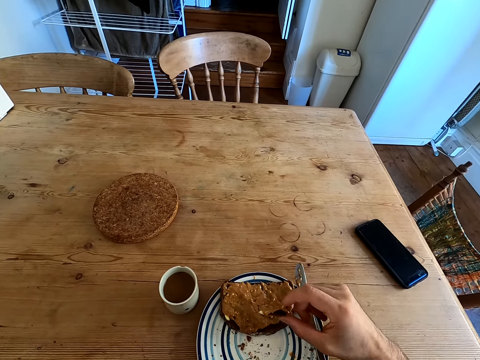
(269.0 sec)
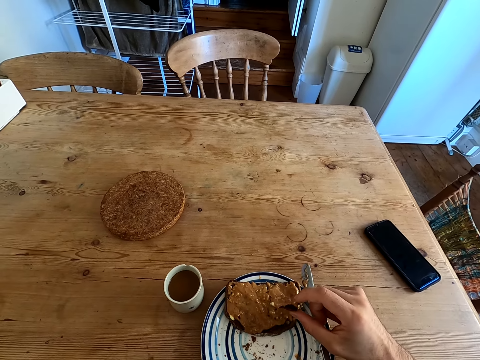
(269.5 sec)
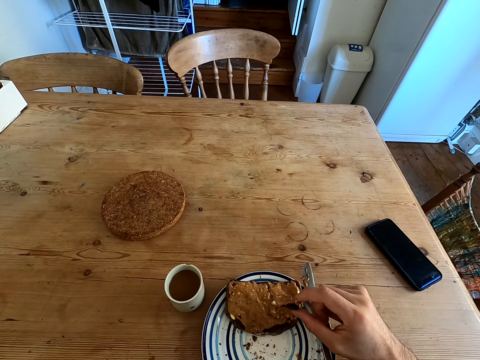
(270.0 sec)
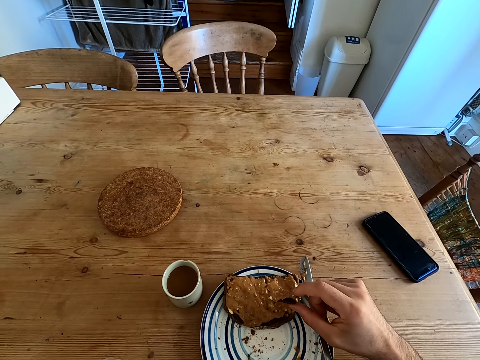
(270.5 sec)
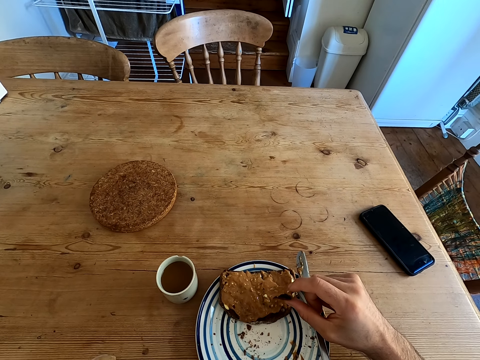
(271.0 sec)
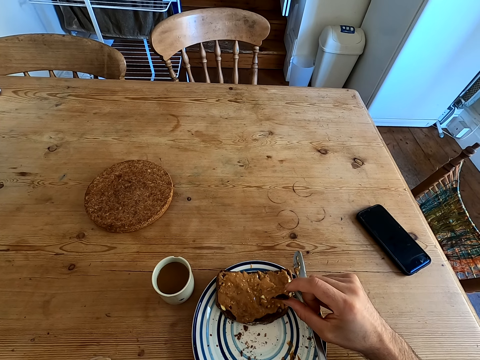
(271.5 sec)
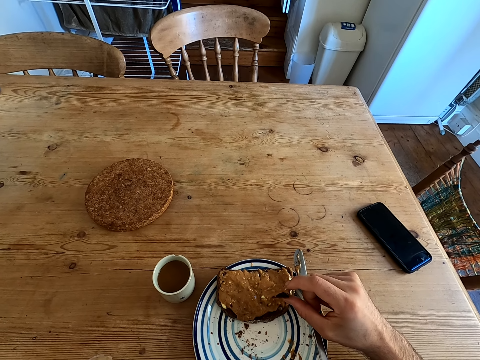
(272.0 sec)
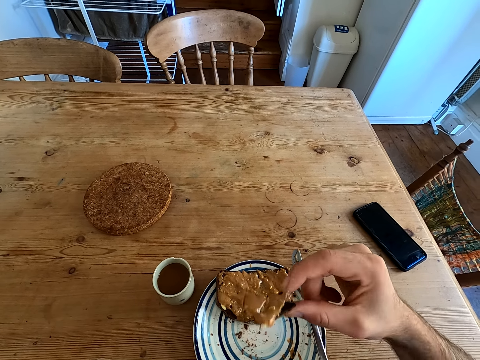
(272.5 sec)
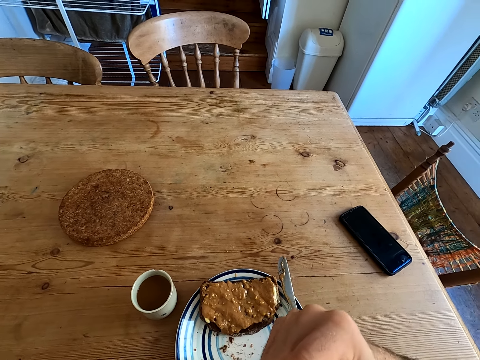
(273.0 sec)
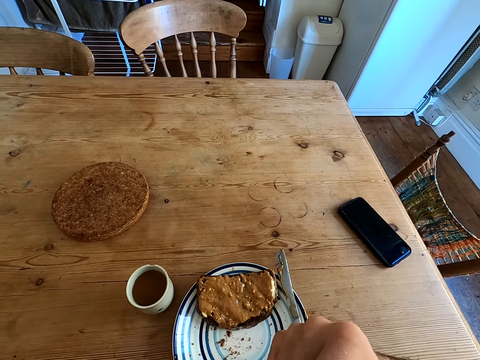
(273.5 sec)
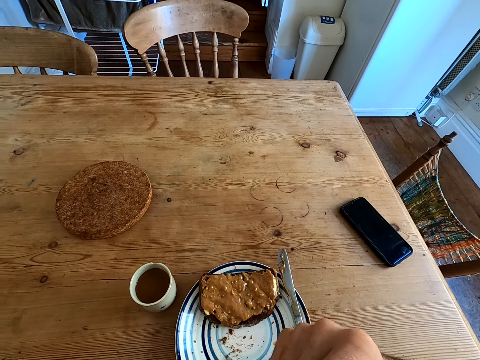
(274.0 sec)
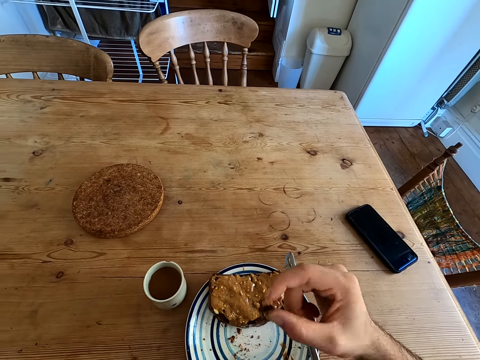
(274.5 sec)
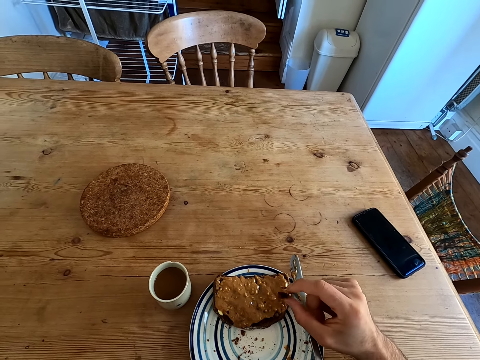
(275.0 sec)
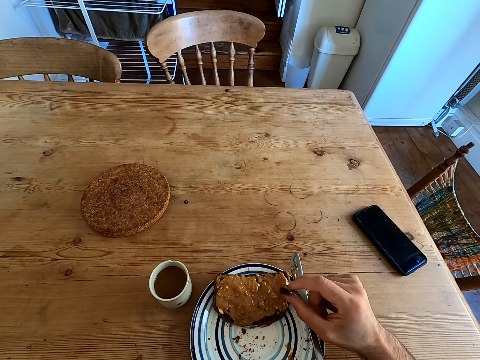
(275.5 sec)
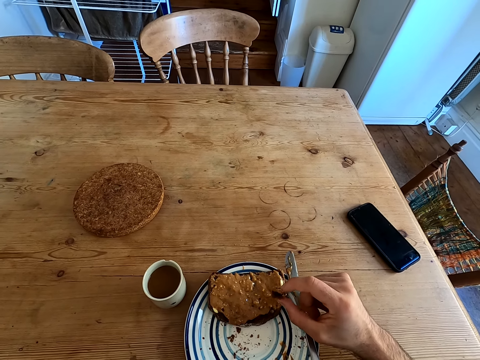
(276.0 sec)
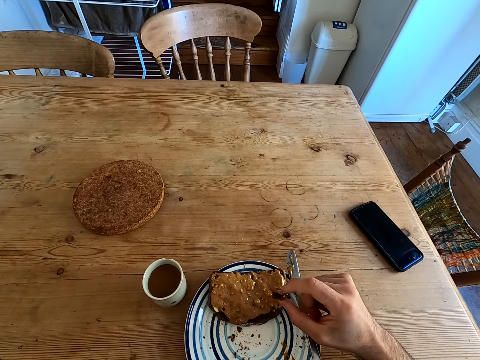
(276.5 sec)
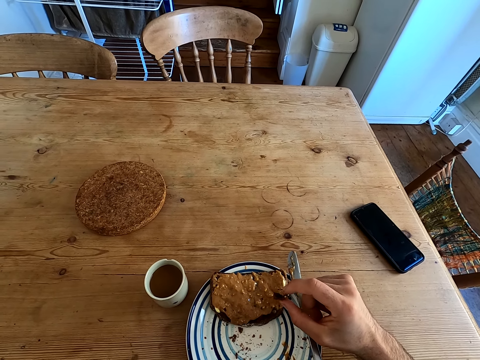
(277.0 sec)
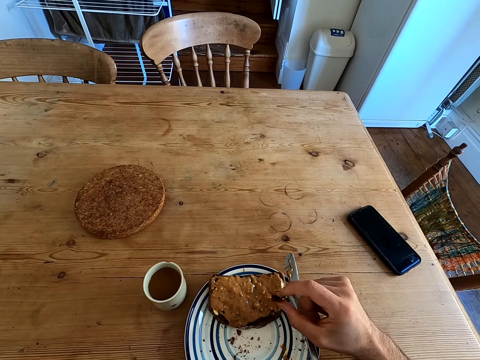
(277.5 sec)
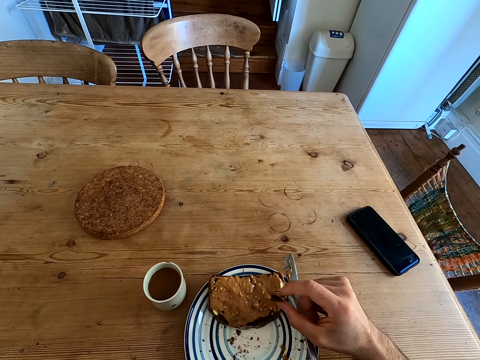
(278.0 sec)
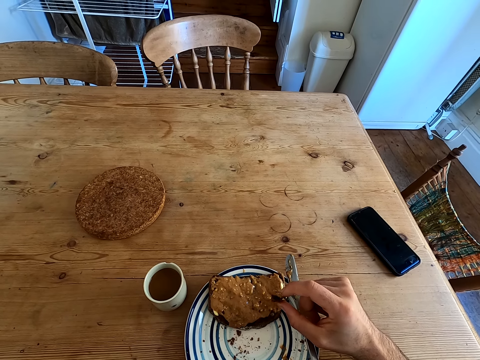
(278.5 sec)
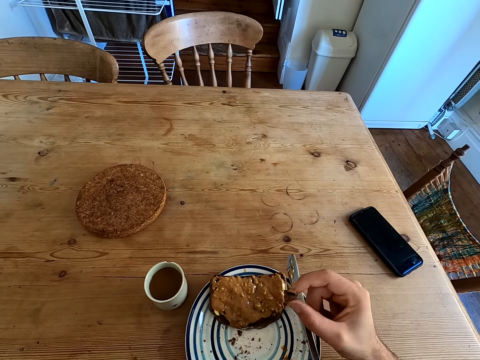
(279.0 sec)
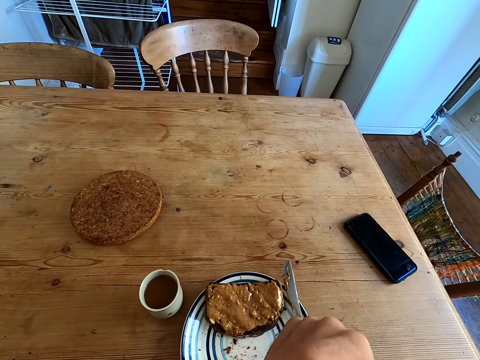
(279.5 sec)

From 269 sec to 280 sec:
The camera wearer puts the hand on the plate. They eat the bread. They rest the hand on the table.

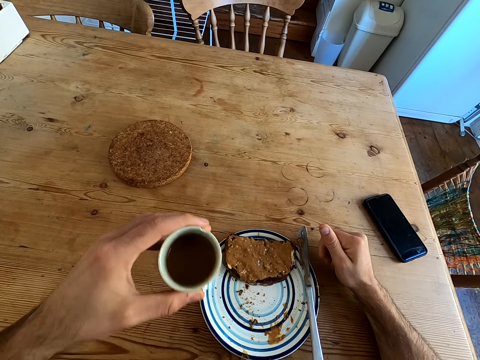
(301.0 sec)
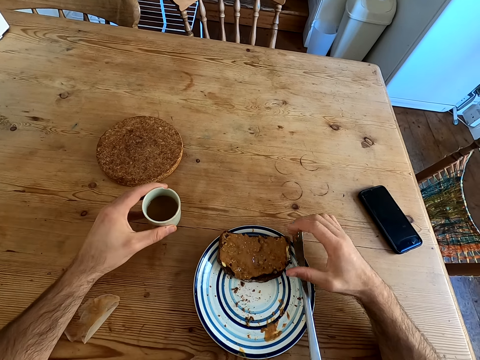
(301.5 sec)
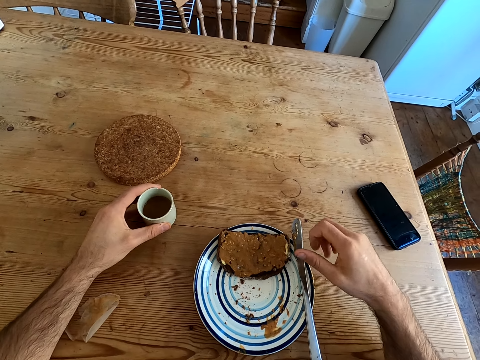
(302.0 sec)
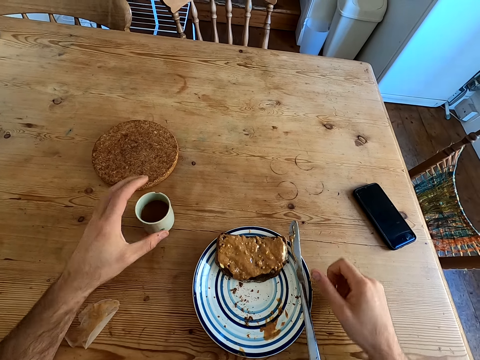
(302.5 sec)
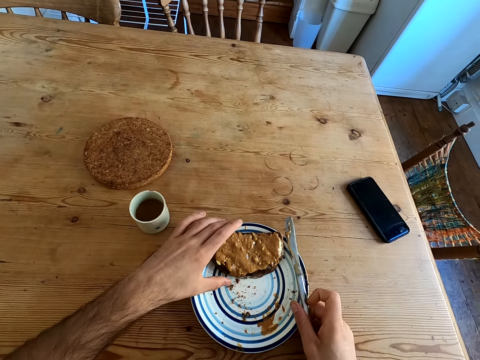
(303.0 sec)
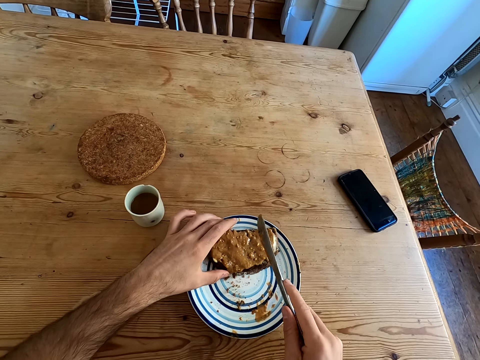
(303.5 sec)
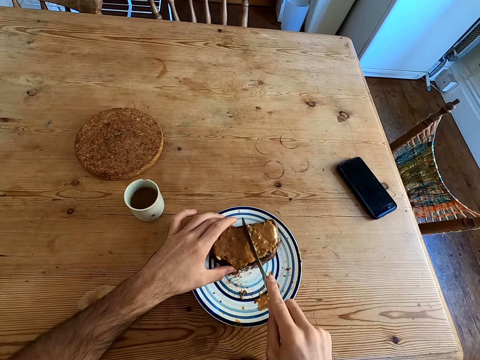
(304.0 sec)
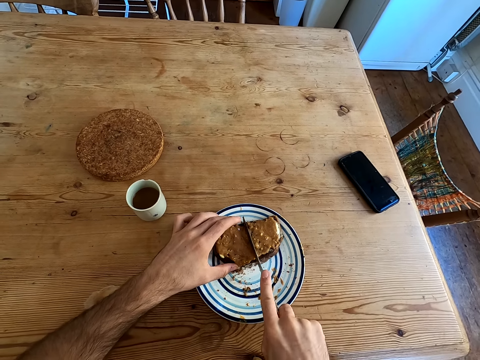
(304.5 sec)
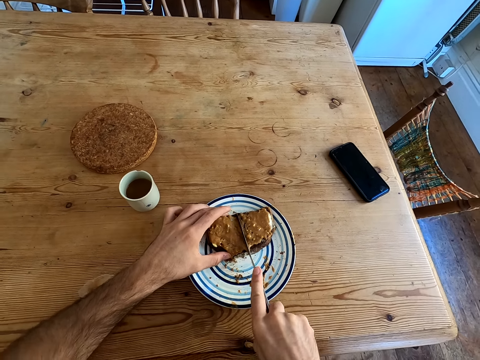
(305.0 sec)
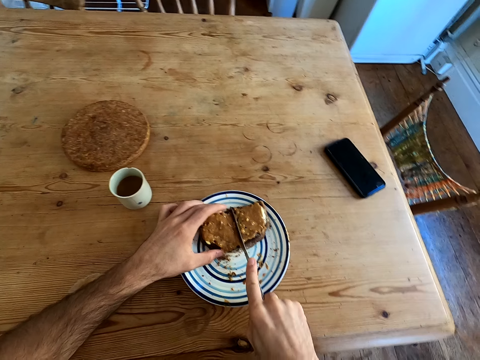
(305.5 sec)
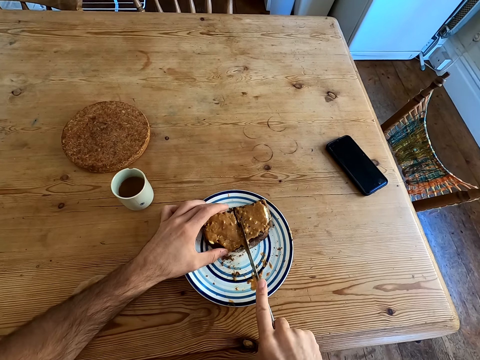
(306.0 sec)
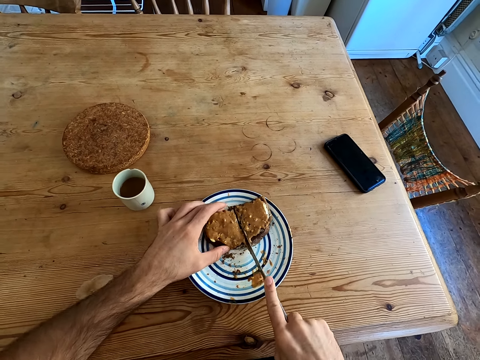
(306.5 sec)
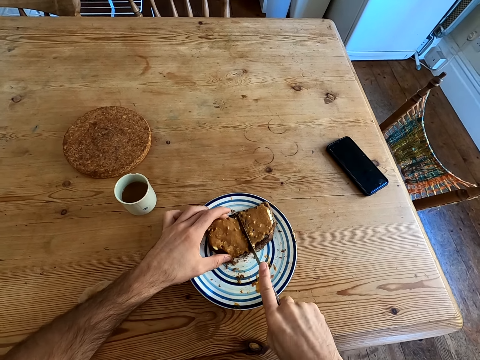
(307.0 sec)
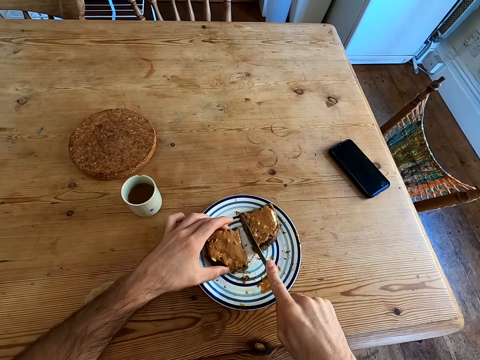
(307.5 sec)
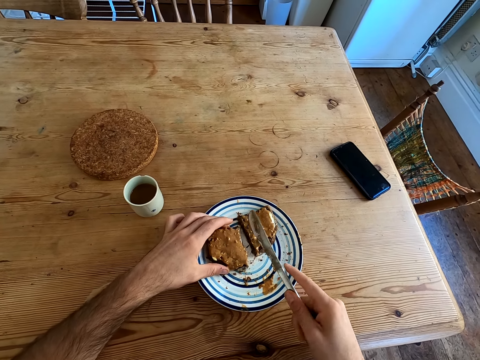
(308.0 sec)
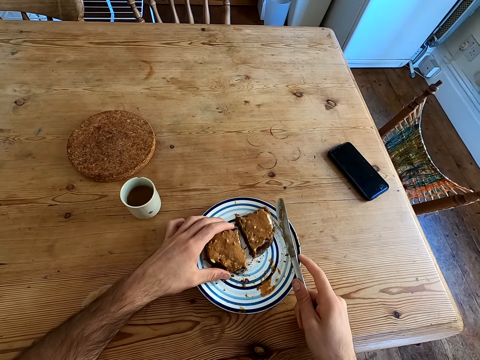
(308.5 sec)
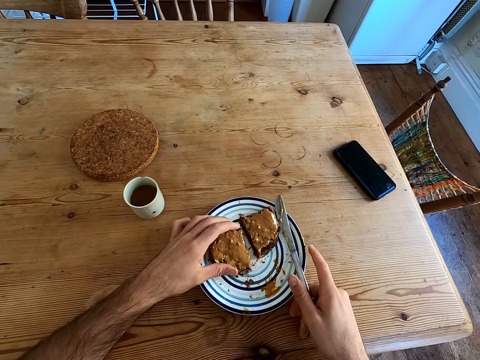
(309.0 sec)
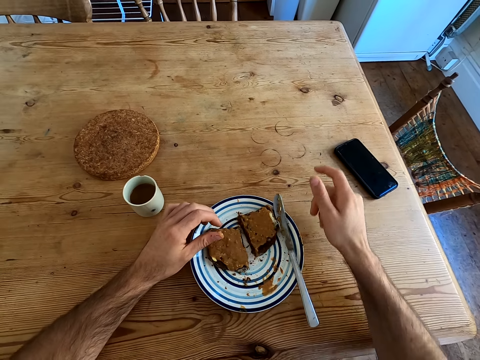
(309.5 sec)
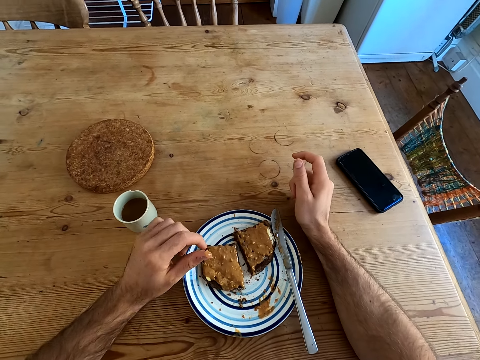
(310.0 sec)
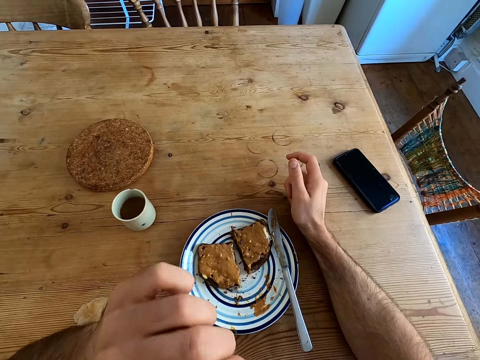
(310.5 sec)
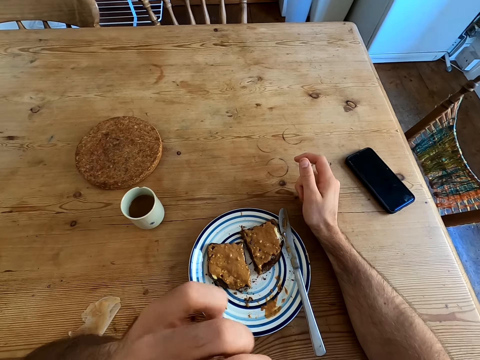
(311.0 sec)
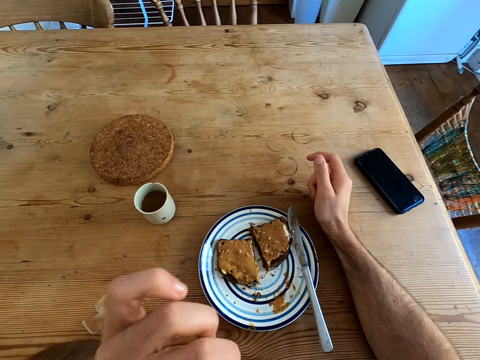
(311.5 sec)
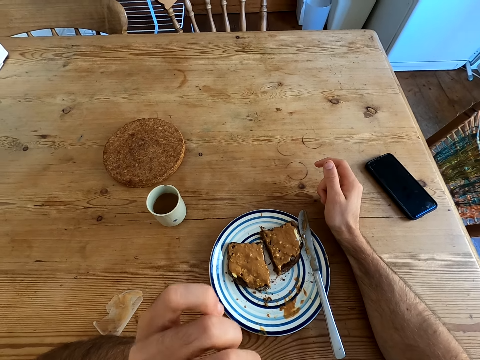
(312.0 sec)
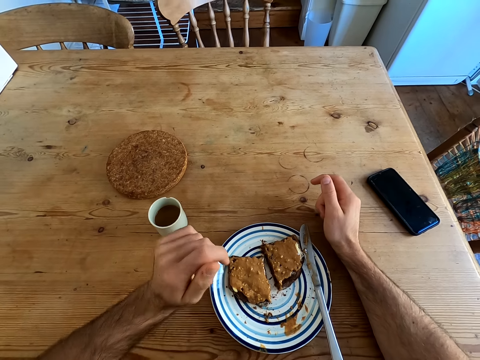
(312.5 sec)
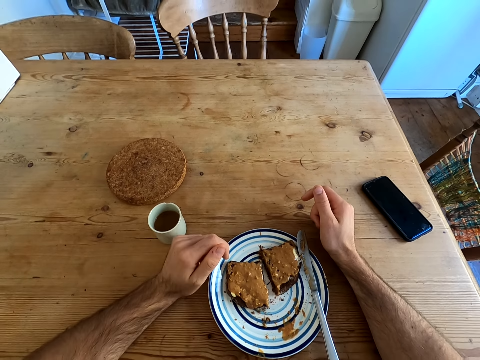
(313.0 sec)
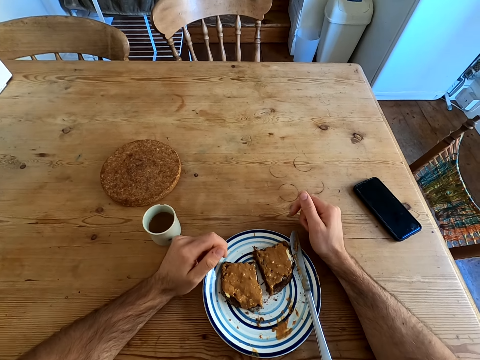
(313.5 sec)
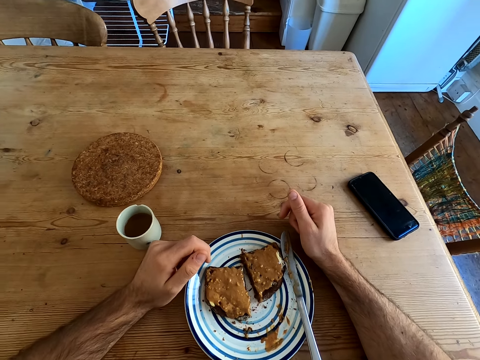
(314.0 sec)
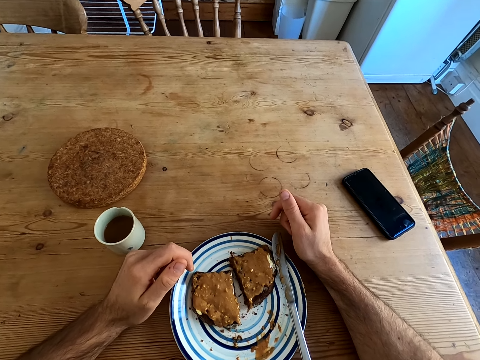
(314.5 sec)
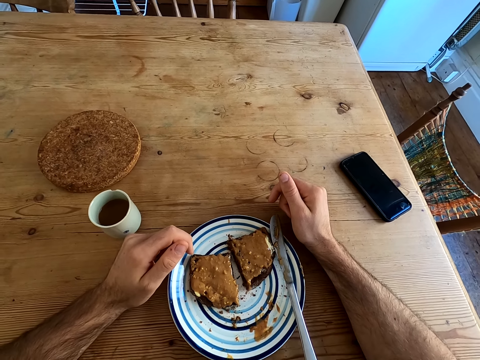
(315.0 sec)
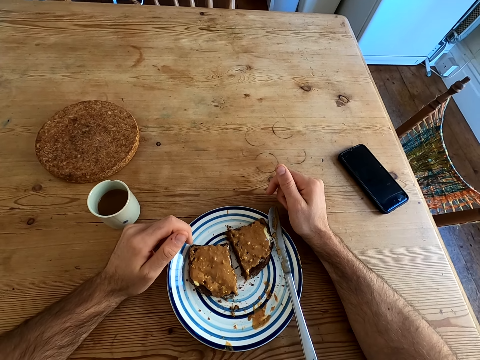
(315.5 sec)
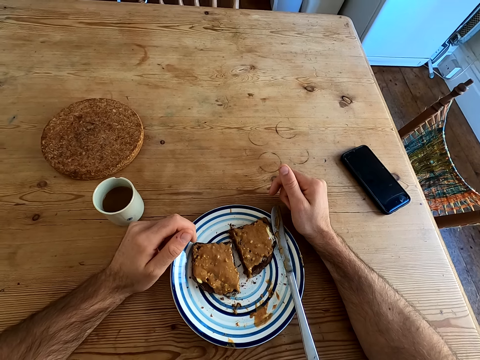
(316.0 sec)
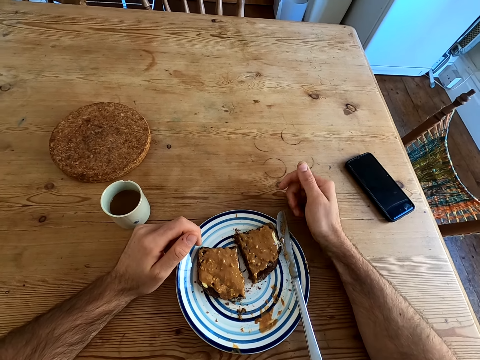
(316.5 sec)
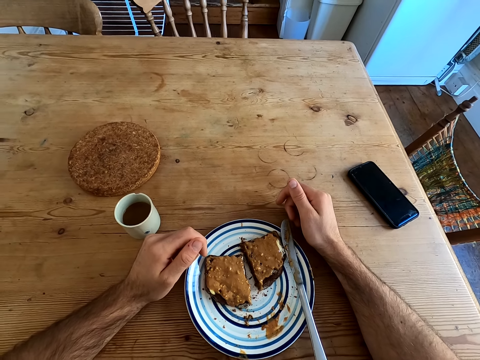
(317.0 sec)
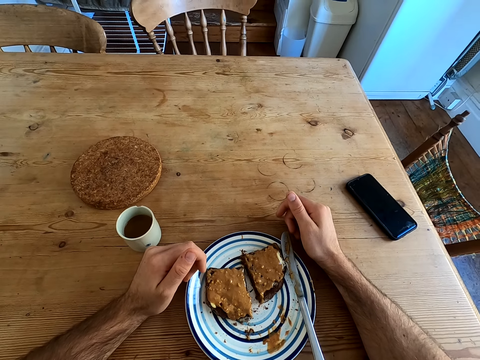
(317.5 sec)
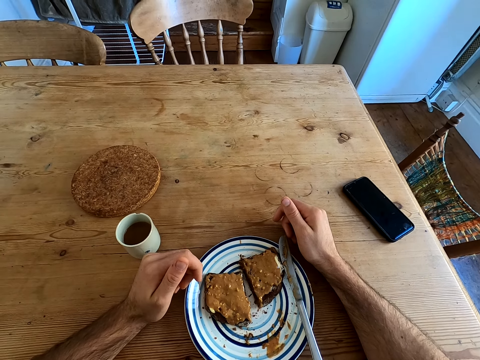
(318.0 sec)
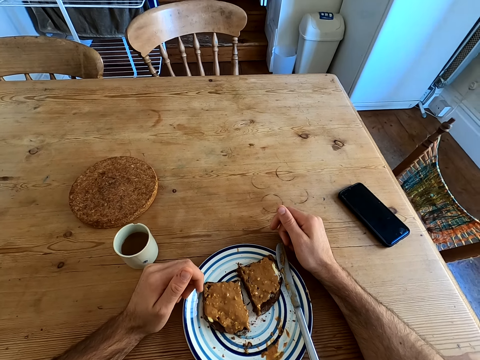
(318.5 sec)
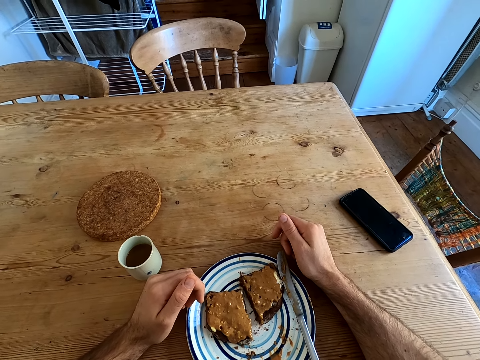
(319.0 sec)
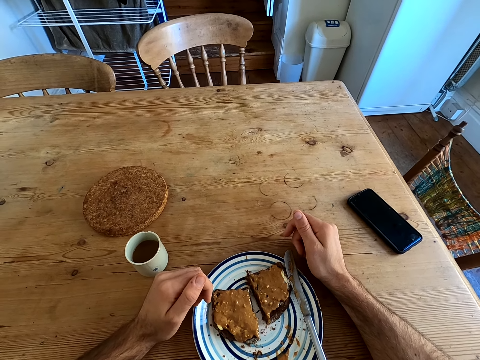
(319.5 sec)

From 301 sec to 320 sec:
The camera wearer puts the cup on the table. He moves both hands. He takes a knife. He holds the bread. He cuts the bread. He lifts the knife. He puts the knife on the plate. He looks at the knife. He places the hand on the table. He lifts the left hand. He licks his thumb. He drops the left hand. He looks at the bread.
